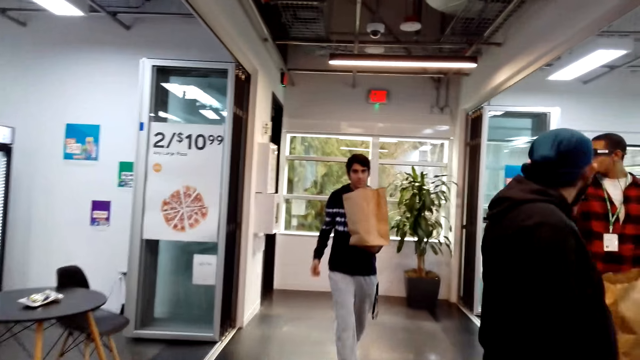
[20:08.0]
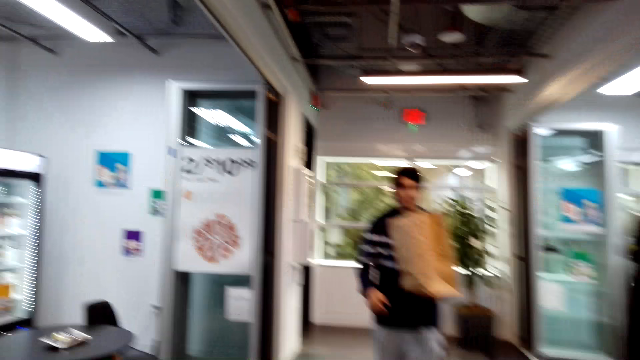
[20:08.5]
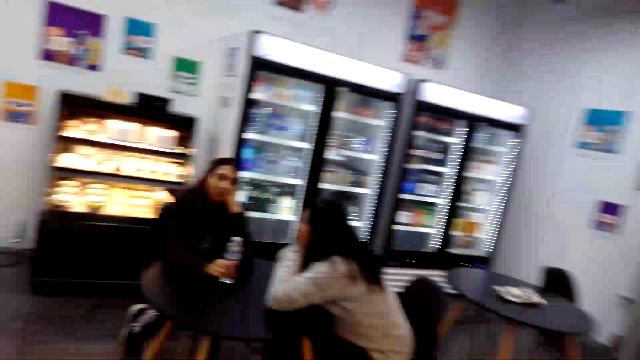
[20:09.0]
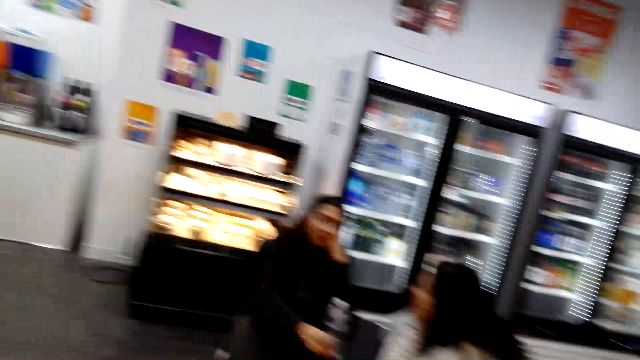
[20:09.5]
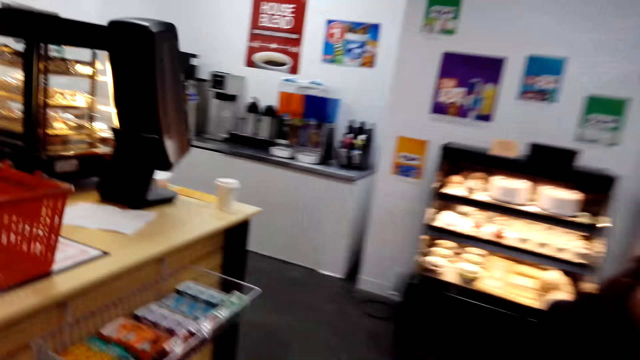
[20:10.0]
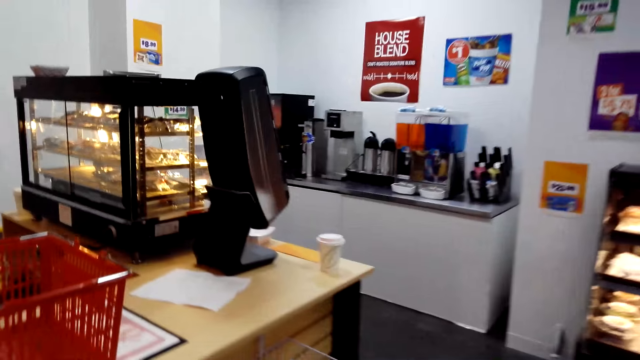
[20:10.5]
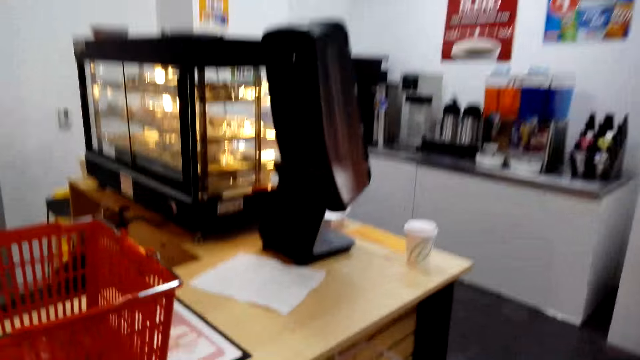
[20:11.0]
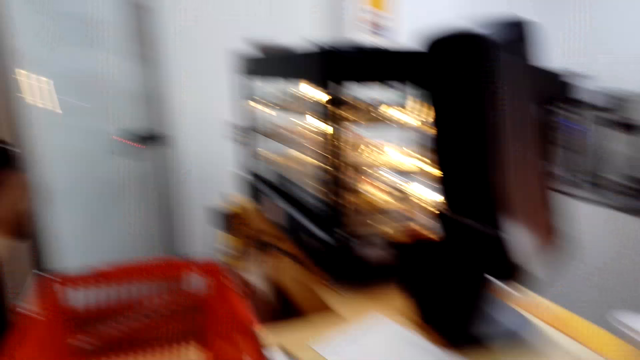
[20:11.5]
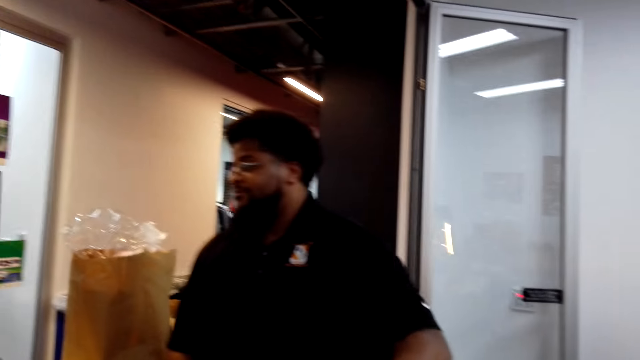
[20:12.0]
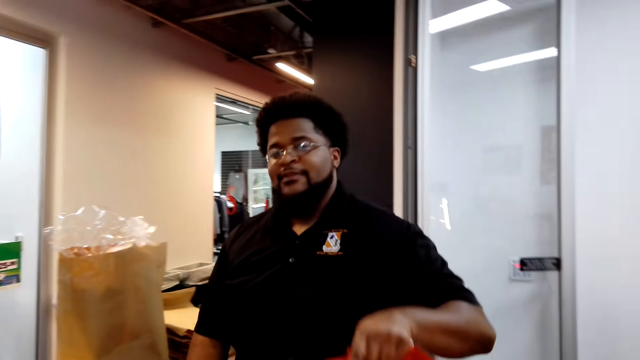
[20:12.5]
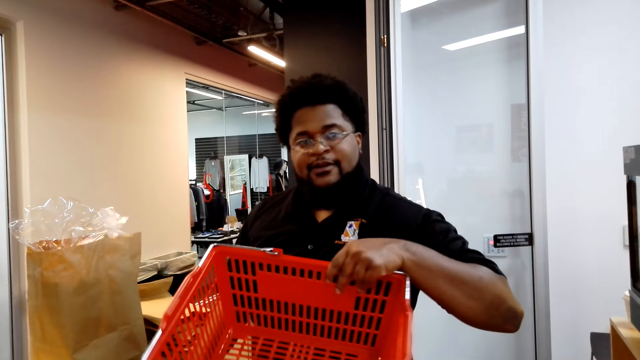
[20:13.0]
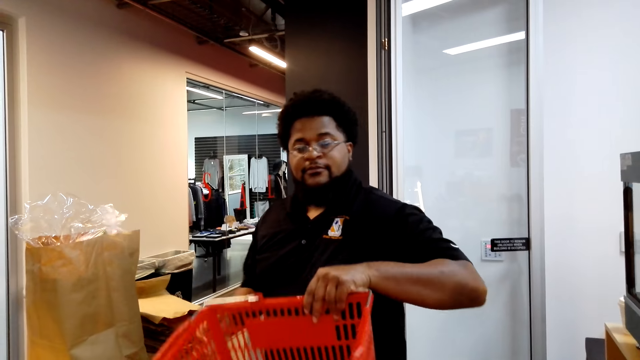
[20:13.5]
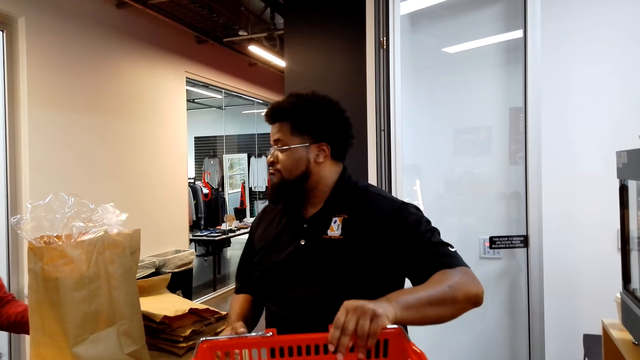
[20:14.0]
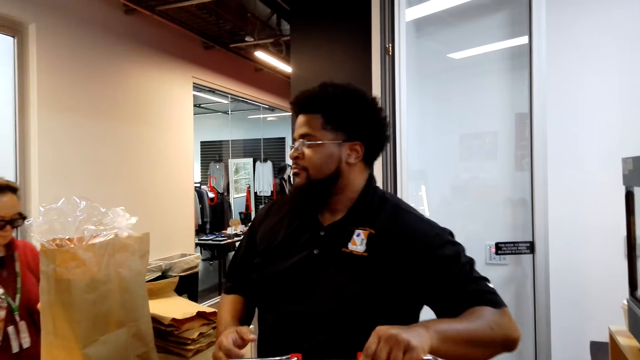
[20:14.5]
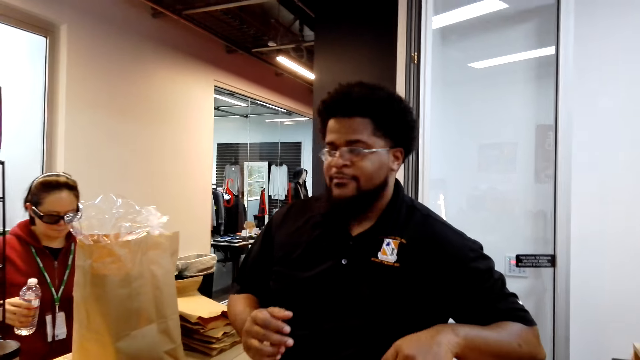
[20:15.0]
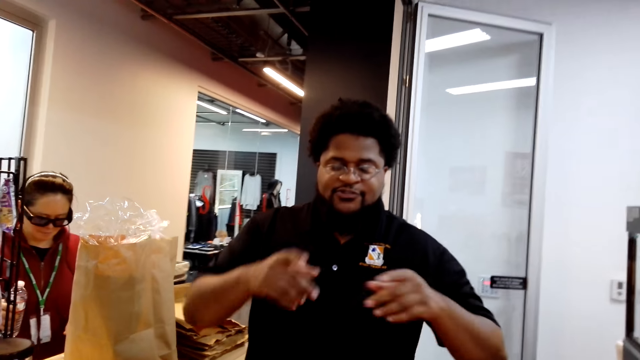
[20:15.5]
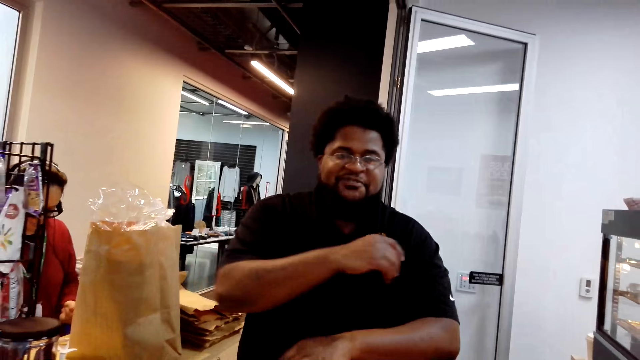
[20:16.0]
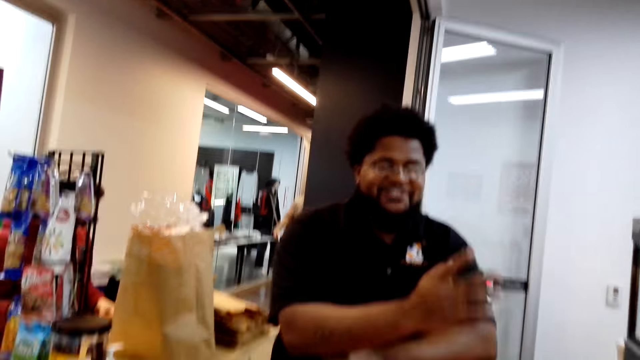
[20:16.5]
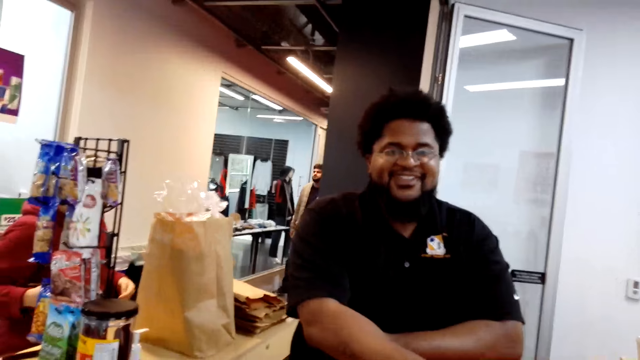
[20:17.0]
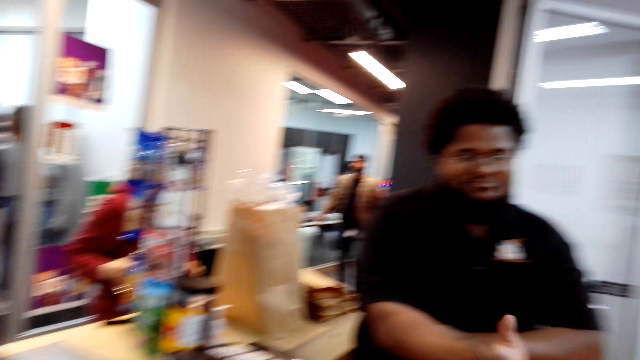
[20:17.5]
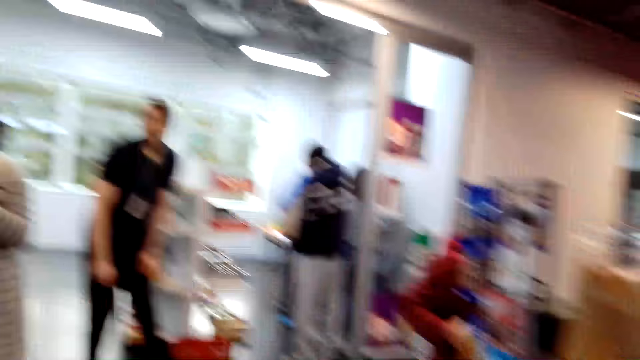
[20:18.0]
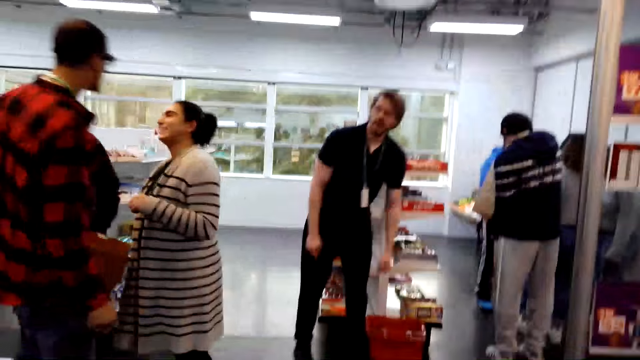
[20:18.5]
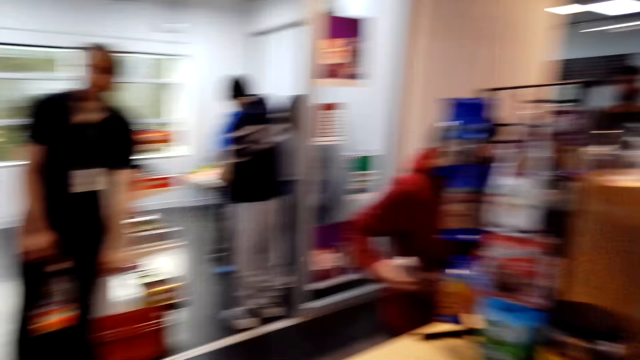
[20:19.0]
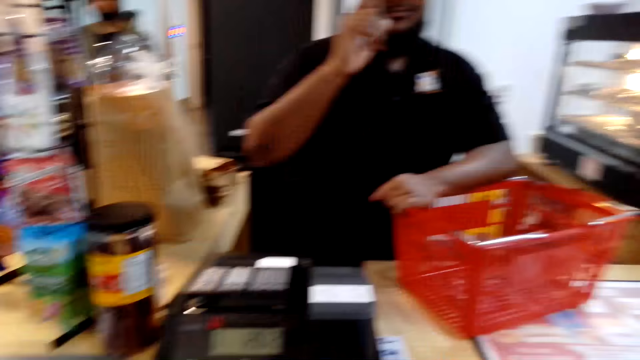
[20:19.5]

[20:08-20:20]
The camera wearer walks in the supermarket. They look around. They talk with the cashier. They look around and talk with the cashier again.

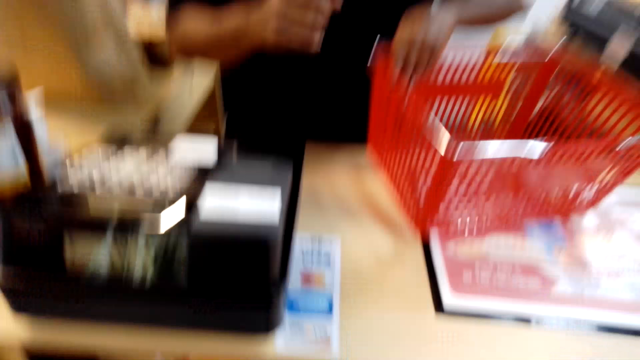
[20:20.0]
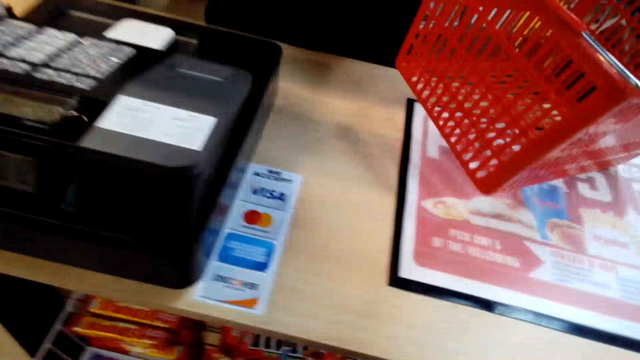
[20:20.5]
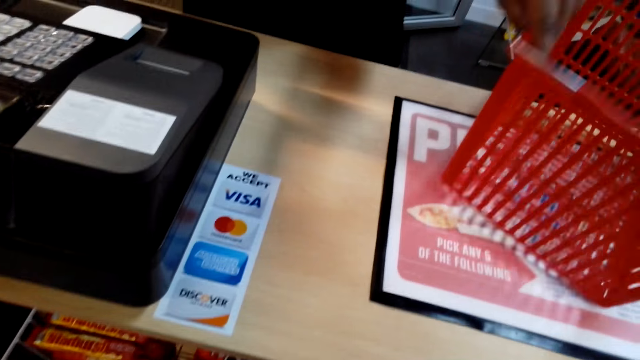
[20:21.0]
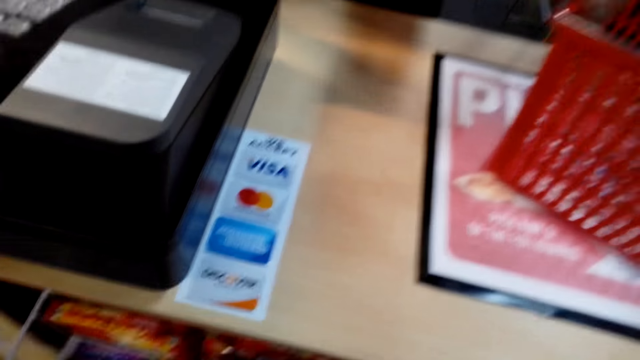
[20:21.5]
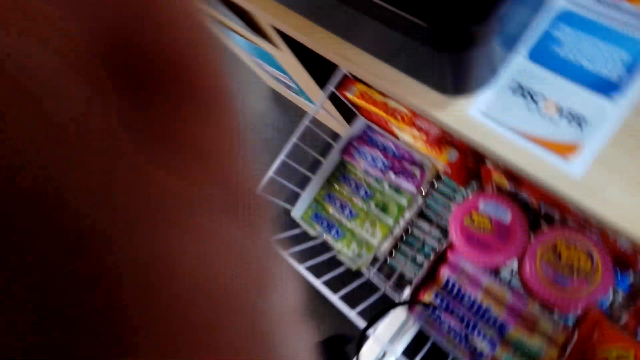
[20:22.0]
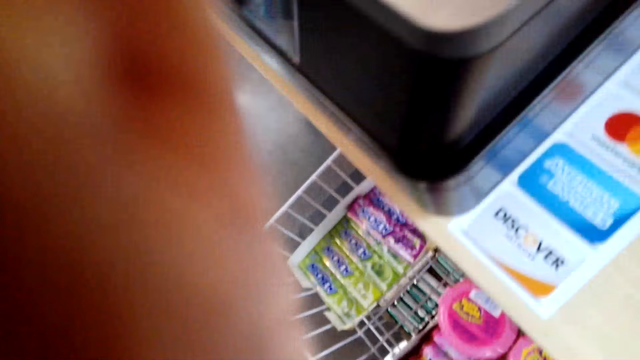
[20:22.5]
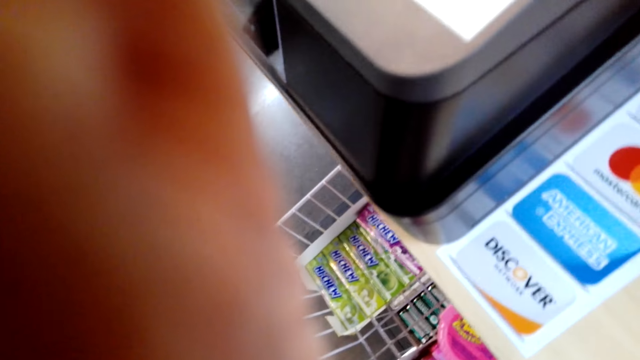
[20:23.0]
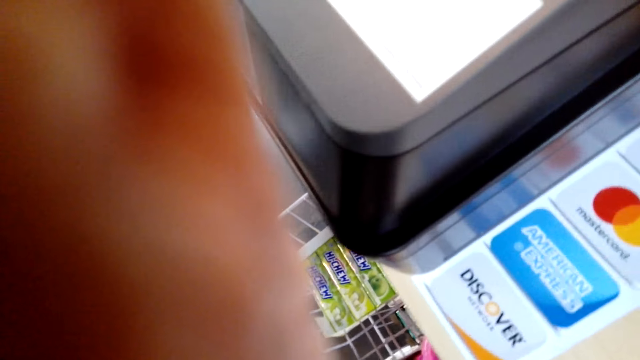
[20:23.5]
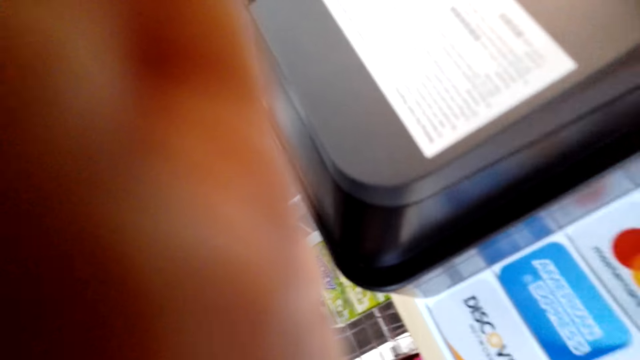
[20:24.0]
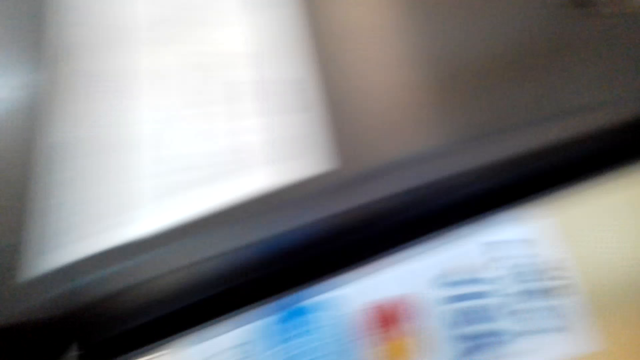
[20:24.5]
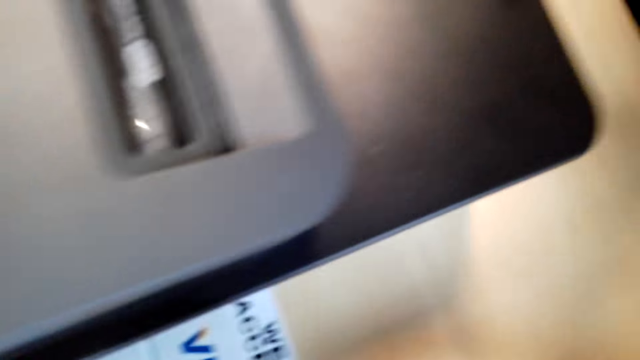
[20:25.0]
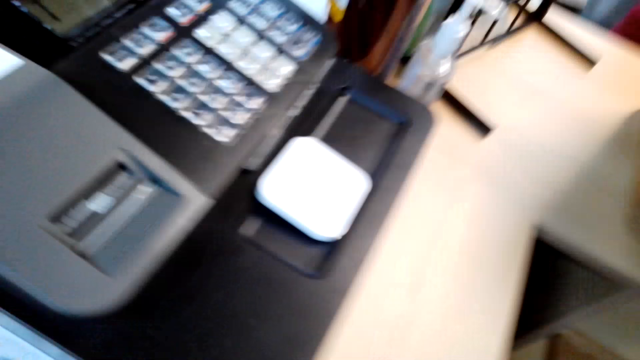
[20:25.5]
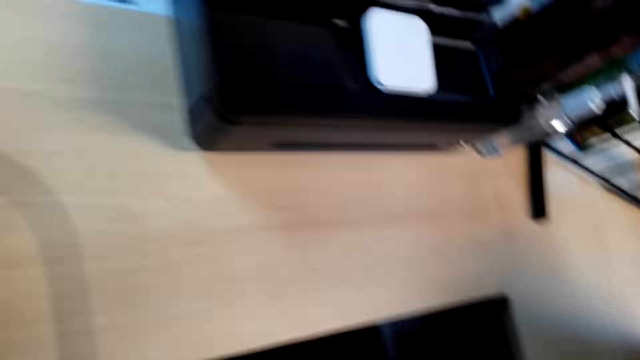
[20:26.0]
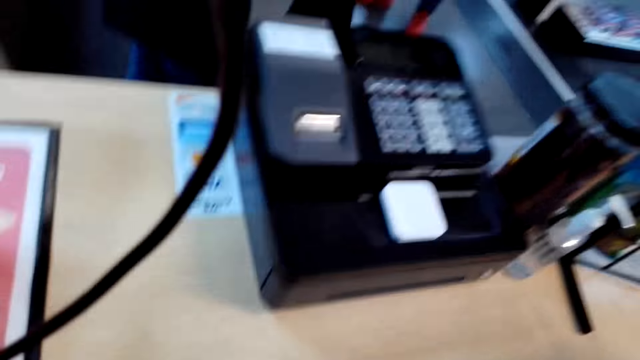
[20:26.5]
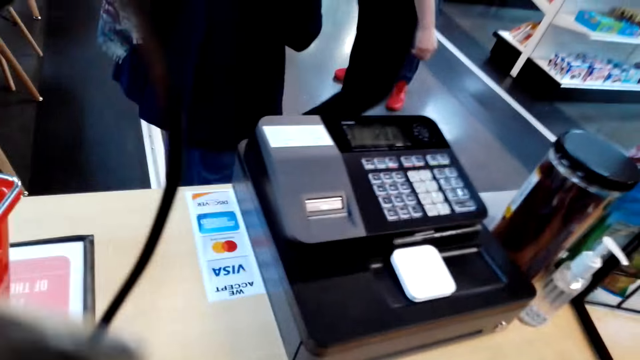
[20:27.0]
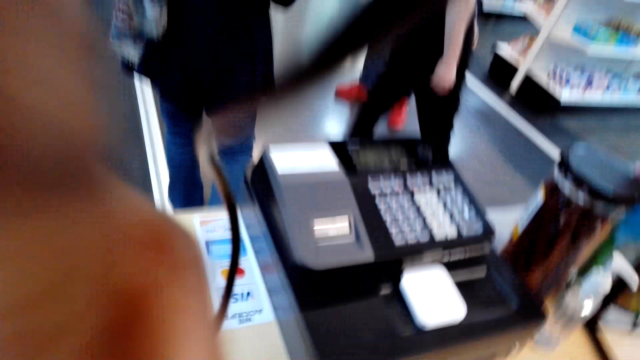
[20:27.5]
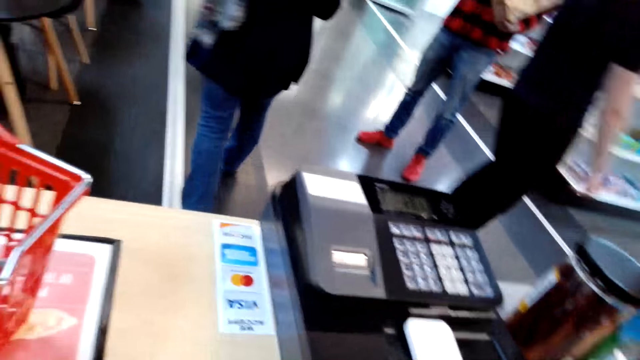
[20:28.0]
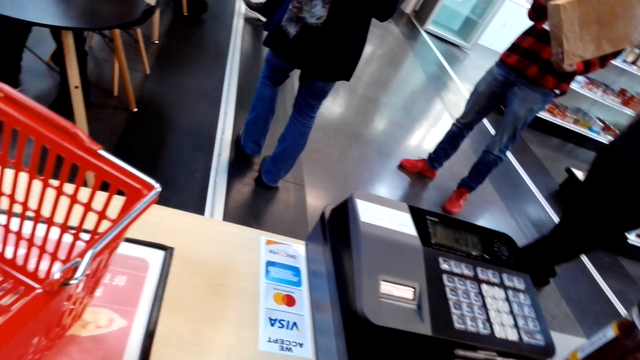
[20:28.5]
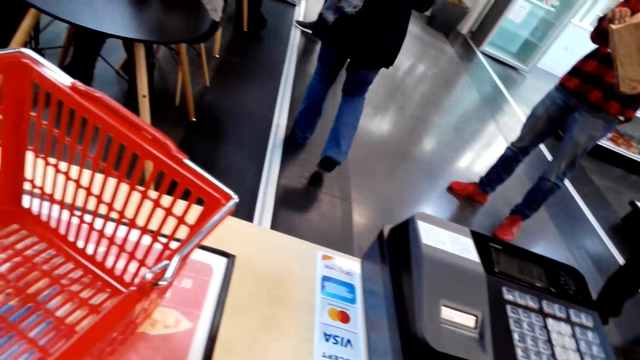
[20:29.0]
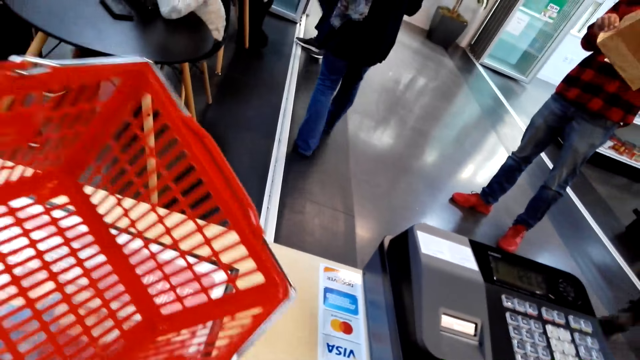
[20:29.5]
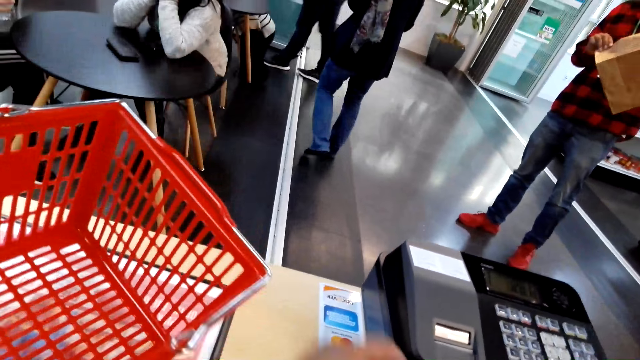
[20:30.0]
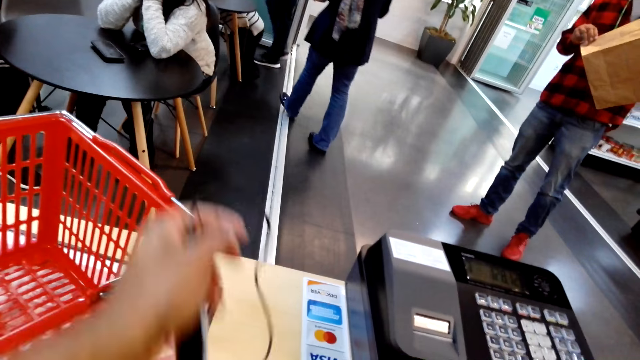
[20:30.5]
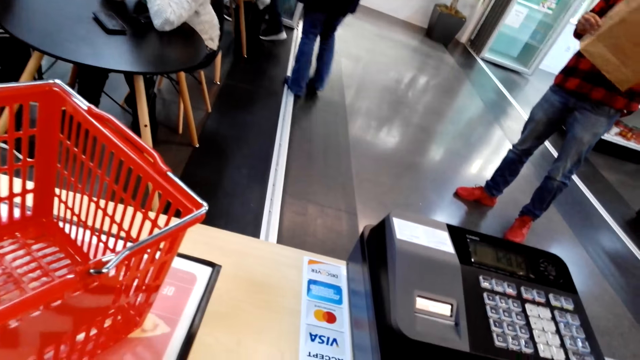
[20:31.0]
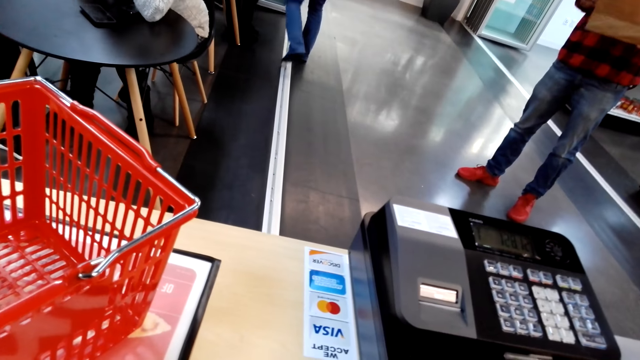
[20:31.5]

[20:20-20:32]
The camera wearer removes the camera. They look around. They hold something. They look around.
